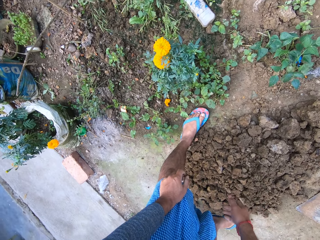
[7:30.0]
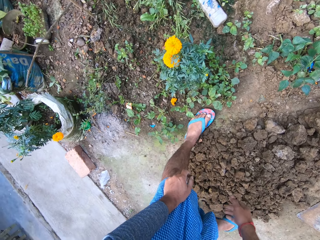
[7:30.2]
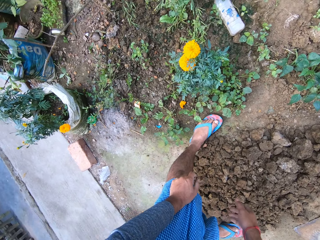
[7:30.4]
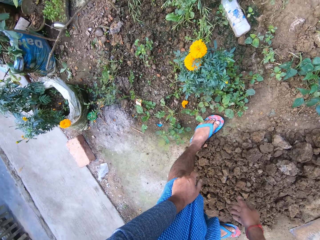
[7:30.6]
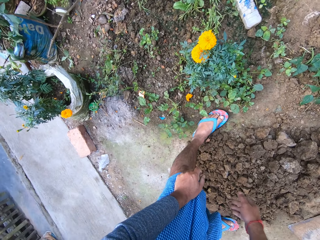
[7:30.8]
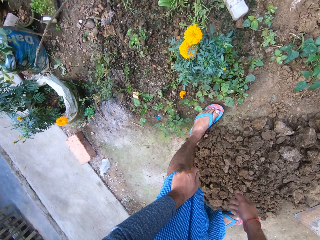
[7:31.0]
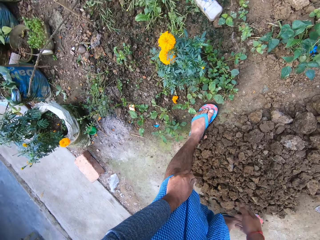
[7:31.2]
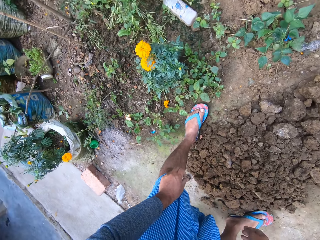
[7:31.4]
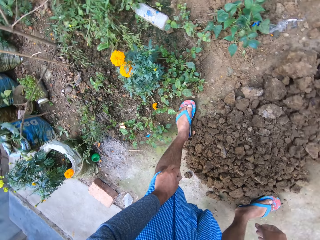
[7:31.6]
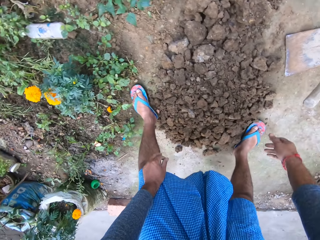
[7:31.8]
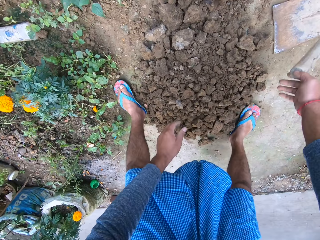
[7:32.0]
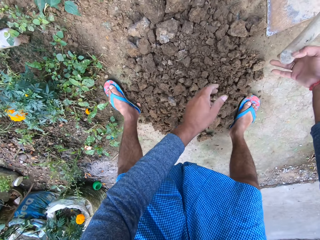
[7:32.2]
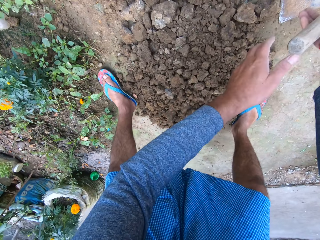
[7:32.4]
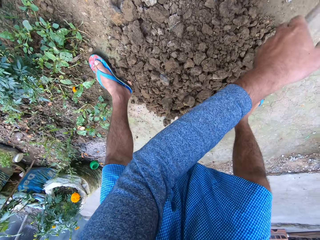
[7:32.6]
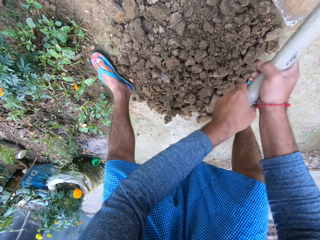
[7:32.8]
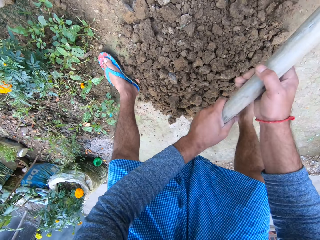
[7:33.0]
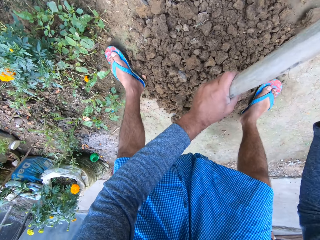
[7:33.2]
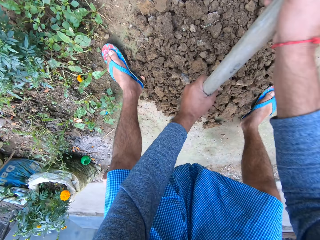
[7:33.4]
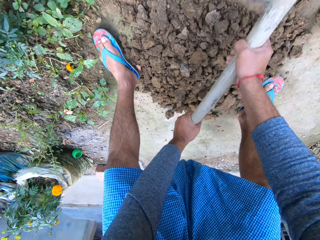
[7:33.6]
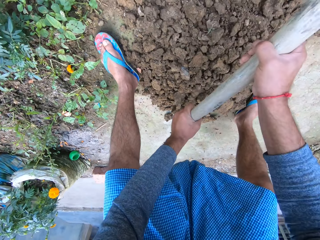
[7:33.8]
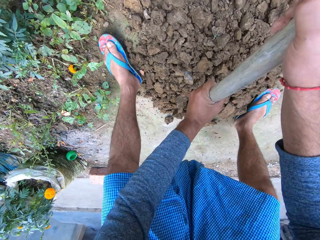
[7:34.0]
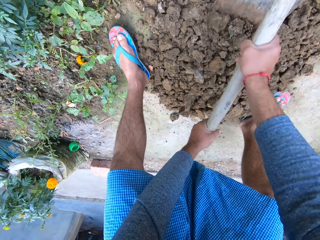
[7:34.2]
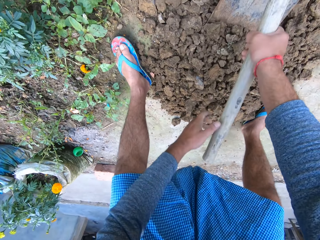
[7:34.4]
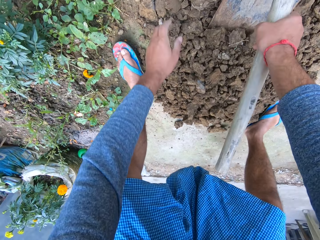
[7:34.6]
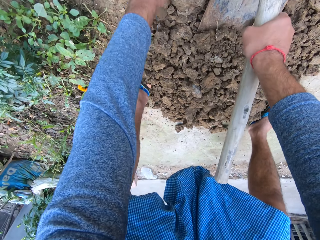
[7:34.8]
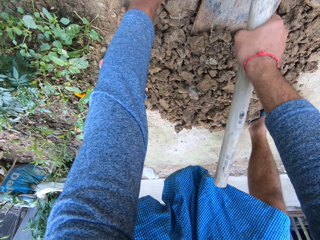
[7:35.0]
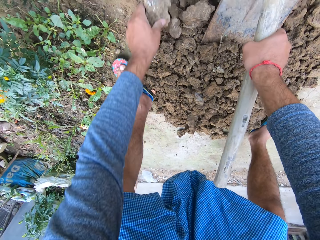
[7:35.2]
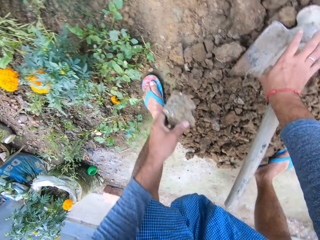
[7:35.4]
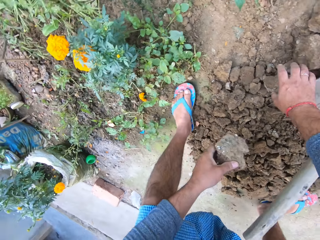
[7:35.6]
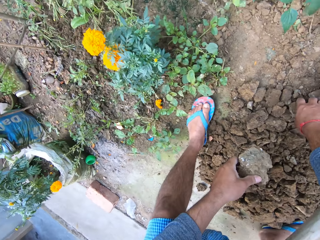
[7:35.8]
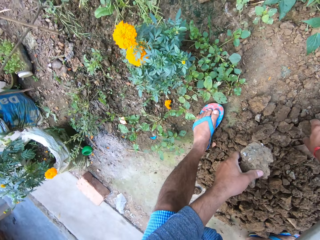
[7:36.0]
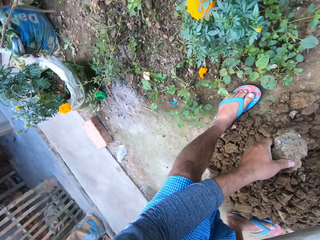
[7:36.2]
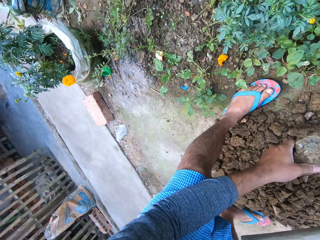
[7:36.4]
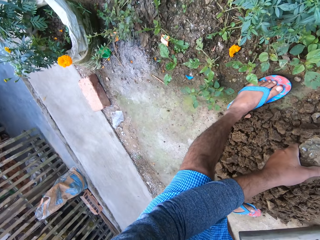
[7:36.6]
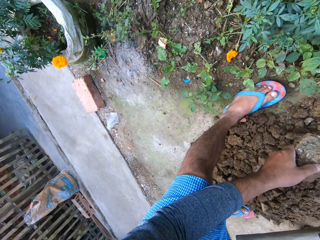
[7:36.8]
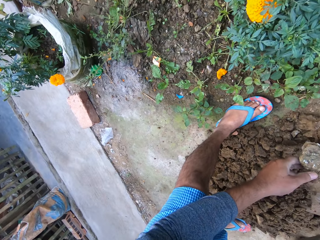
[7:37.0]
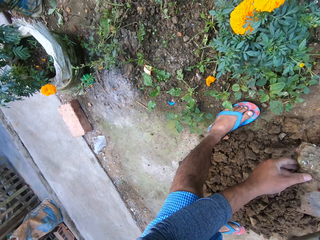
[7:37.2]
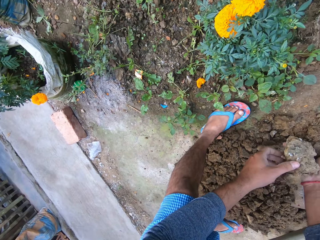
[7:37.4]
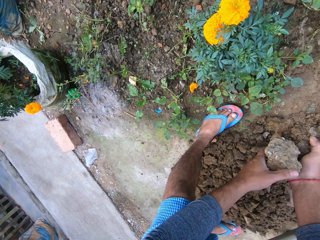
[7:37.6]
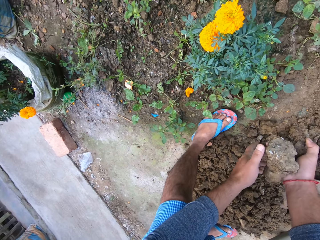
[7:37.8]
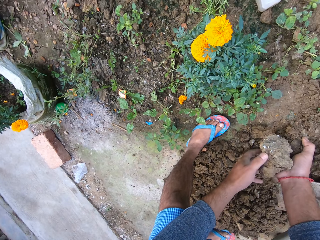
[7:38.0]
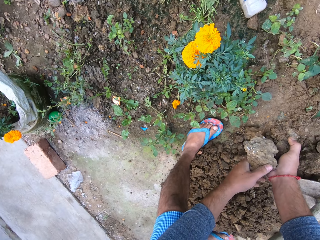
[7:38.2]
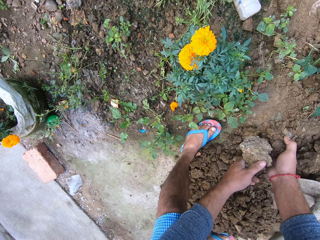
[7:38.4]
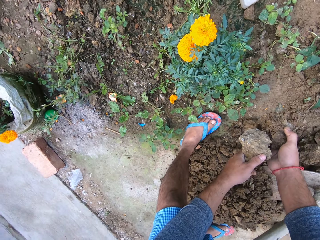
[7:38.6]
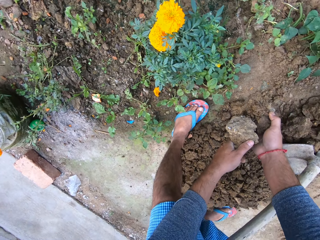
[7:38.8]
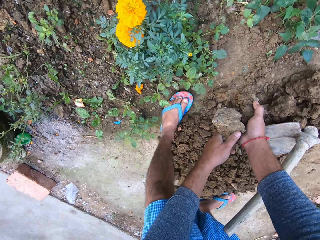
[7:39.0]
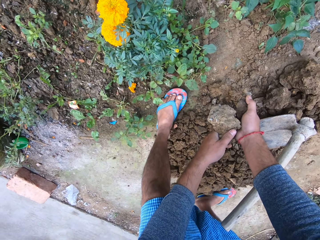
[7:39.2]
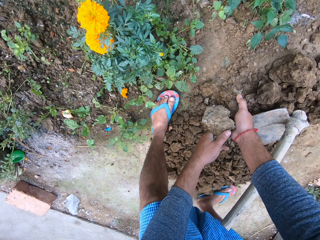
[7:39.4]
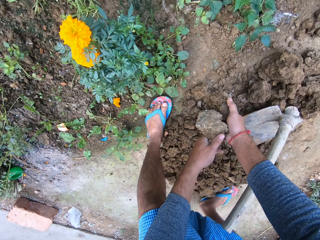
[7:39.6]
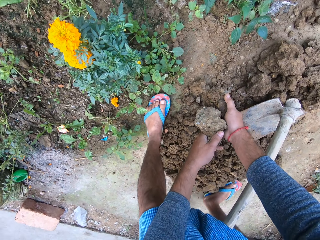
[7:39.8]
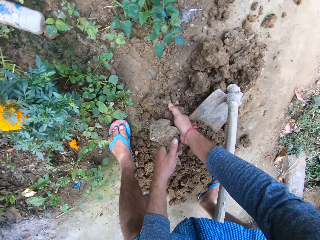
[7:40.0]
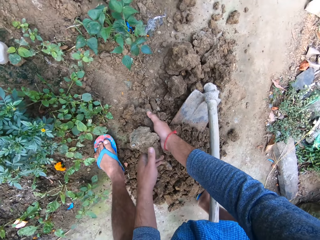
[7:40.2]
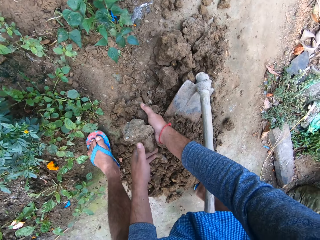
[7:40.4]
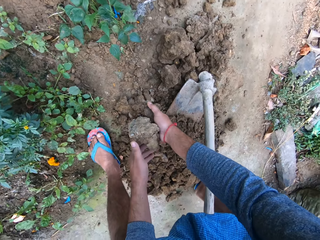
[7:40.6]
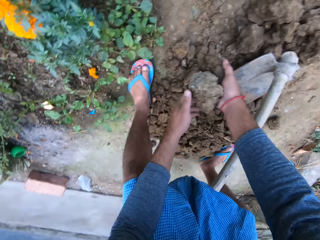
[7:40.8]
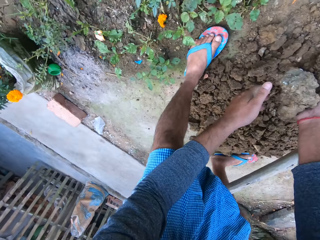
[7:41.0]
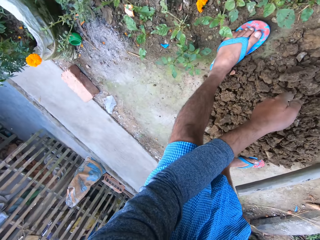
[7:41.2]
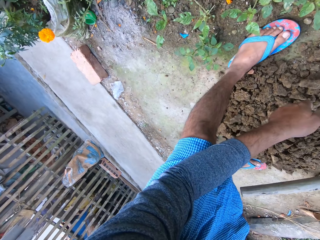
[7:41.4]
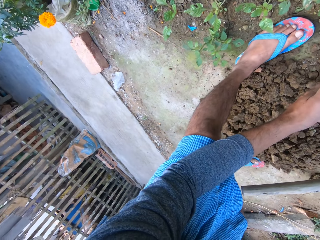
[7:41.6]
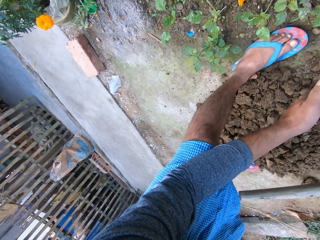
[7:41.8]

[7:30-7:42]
The camera wearer stares at the ground. He bends towards the ground. He picks up the hoe with both hands. He holds the garden hoe with both his hands. He breaks the soil aggregate heap with the hoe in both hands. He picks a stone with his left hand from the soil aggregate heap. He picks a stone with his right hand from the soil aggregate heap. He inspects the lumps of soil. He passes the stone to his right hand.

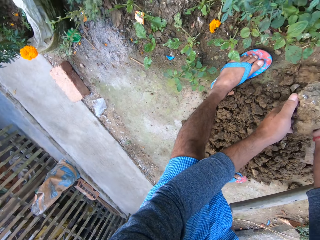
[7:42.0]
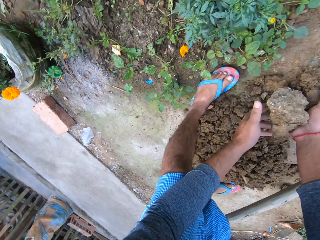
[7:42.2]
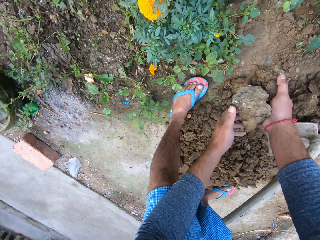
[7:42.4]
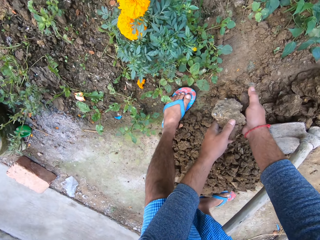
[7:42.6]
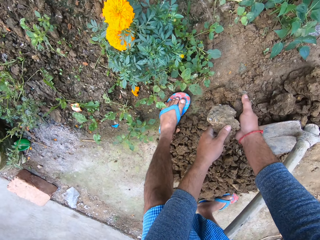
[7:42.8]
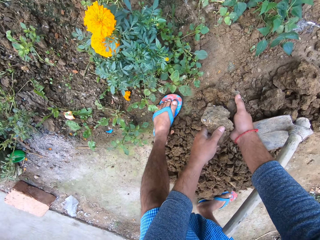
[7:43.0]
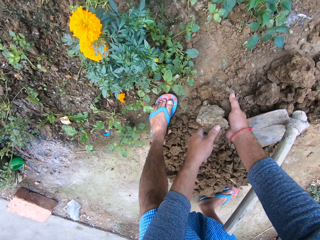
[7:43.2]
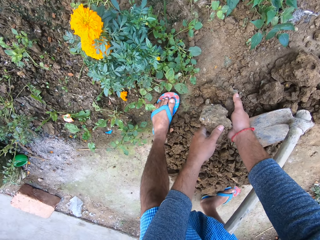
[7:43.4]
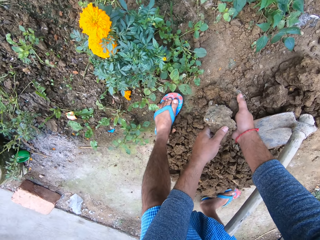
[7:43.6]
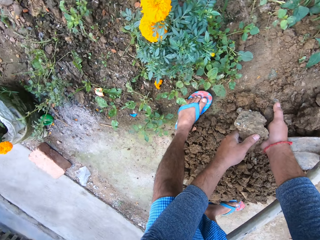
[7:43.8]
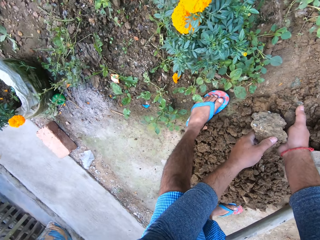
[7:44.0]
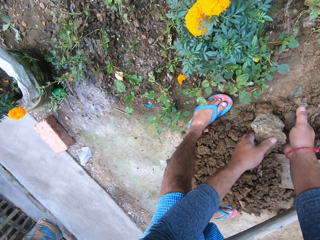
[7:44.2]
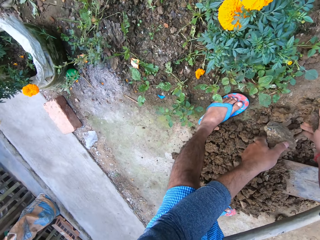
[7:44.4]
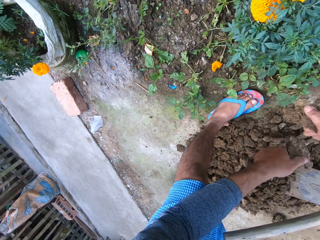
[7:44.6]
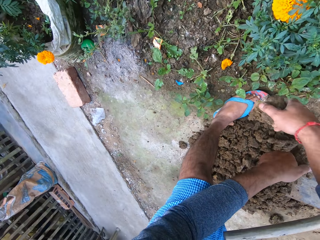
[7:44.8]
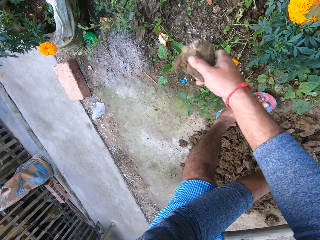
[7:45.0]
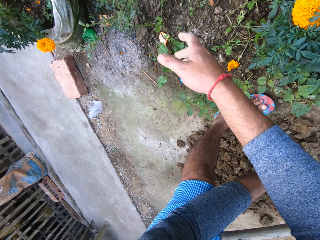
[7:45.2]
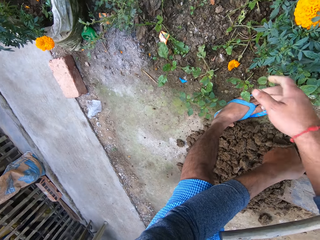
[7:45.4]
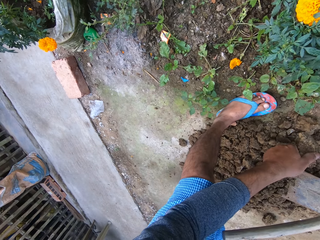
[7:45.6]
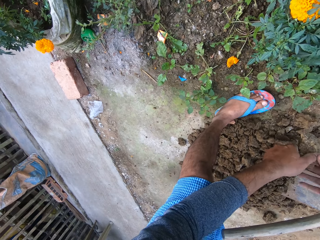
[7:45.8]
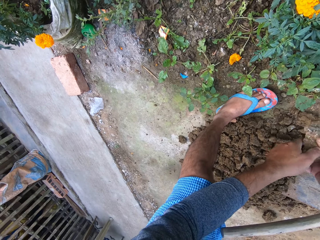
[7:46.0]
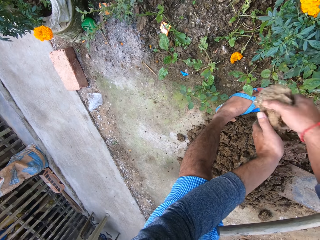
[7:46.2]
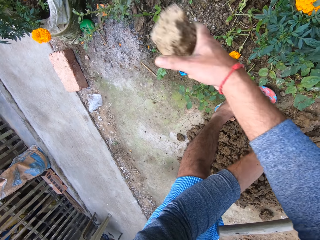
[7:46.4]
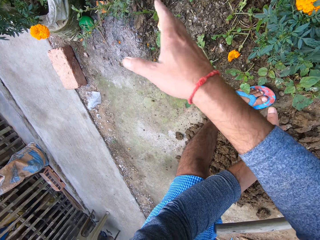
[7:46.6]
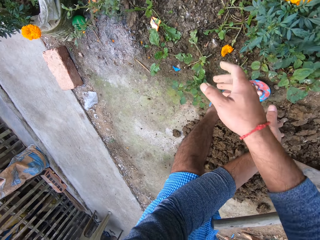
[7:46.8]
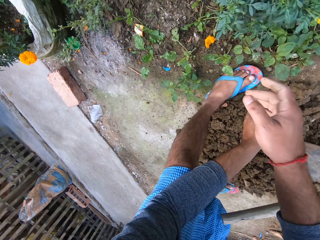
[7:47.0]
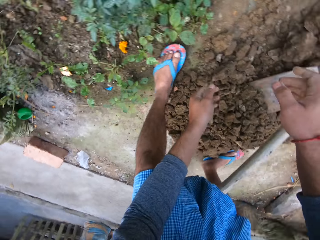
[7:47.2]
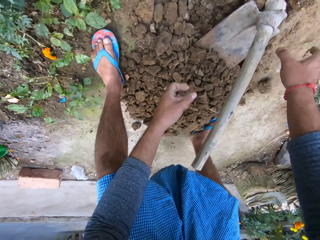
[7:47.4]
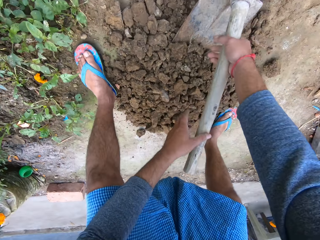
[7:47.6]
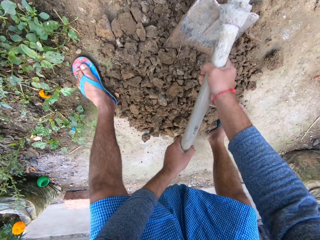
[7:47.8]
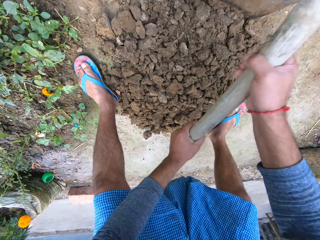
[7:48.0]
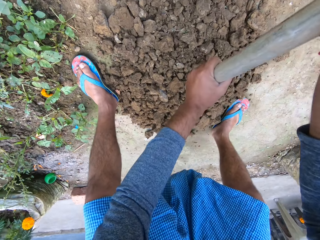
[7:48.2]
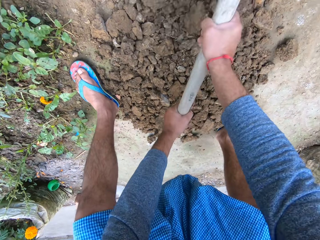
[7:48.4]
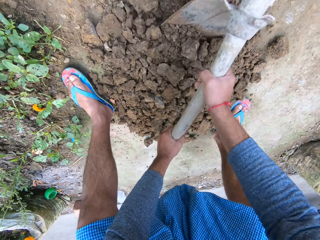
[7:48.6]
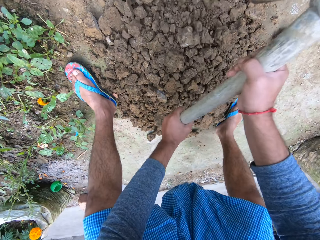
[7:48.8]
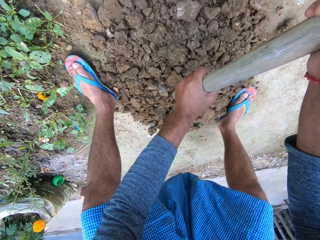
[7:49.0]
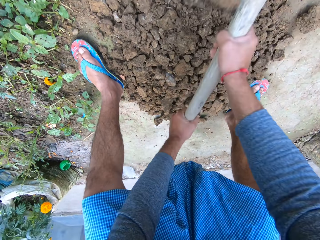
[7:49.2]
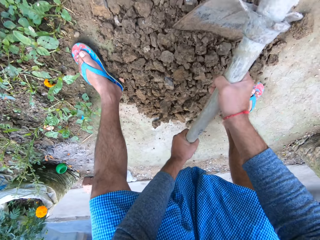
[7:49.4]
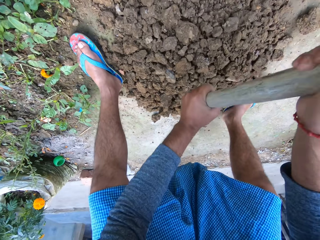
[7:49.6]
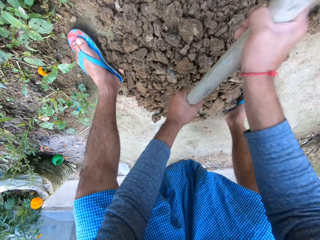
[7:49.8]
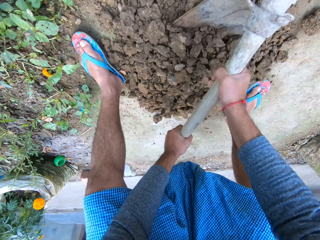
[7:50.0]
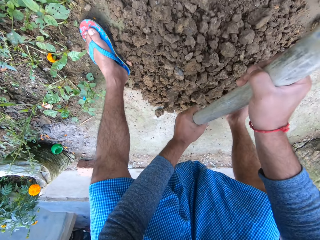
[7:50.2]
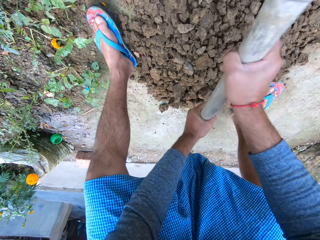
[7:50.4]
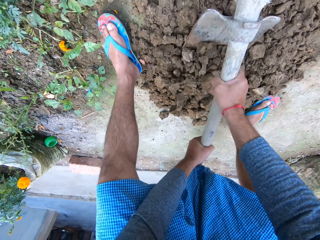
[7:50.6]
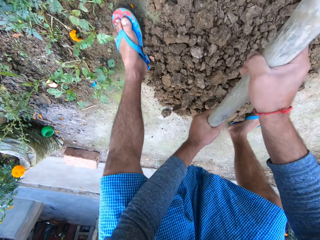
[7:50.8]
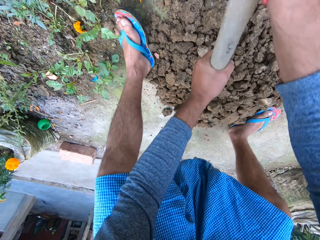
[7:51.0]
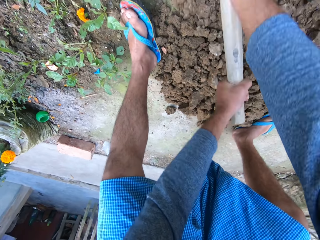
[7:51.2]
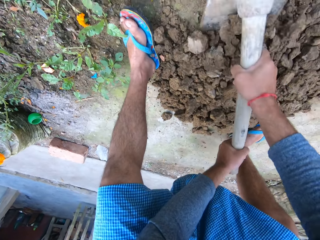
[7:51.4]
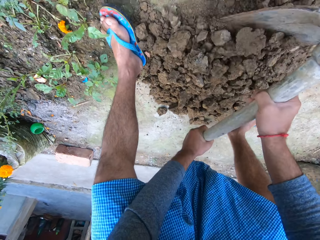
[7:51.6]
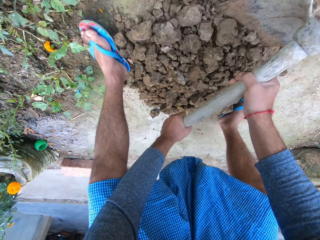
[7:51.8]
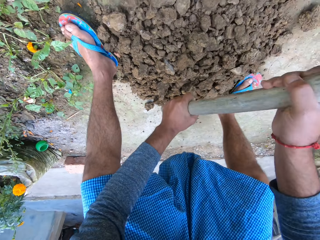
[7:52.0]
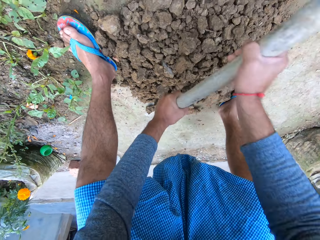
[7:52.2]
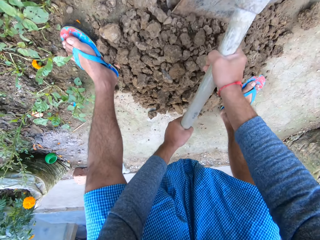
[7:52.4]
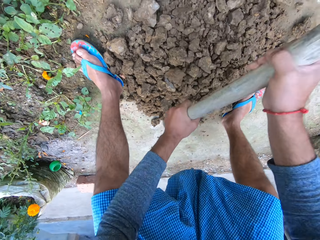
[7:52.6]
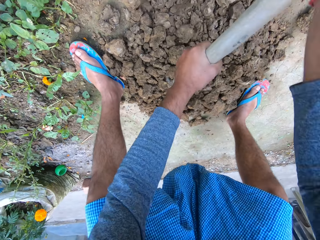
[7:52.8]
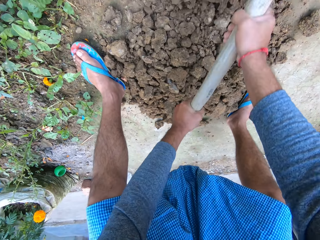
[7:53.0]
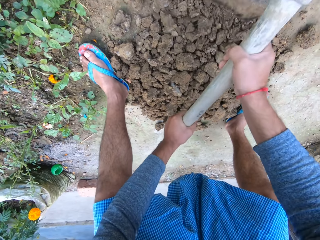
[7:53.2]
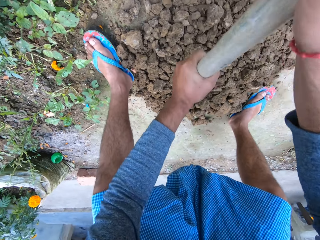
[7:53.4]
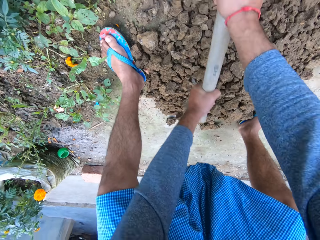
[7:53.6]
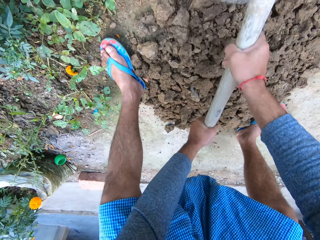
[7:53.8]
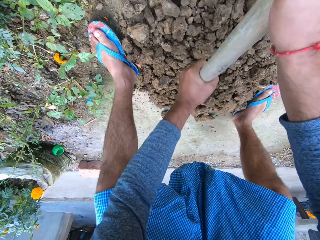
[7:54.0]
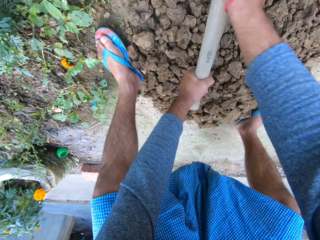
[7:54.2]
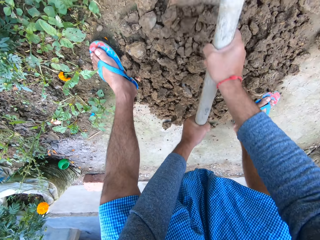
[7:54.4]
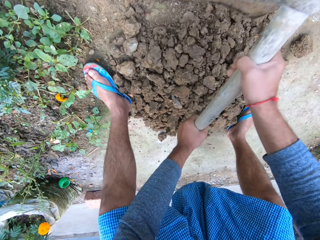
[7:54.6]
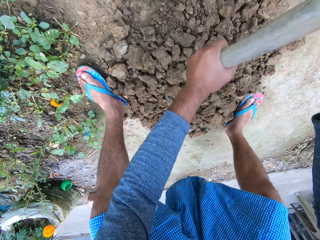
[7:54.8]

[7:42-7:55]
The camera wearer separates the lumps of soil. He throws the stone on the ground with his right hand. He places the lump of soil in his right hand. He throws the stone on the ground with his right hand. He holds the garden hoe with both his hands. He picks up the hoe with both hands. He breaks the soil aggregate heap with the hoe in both hands.
